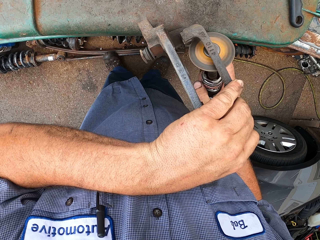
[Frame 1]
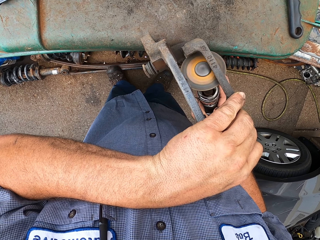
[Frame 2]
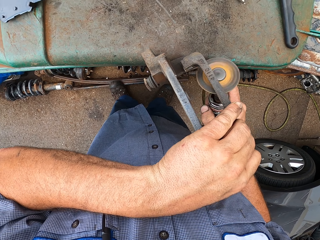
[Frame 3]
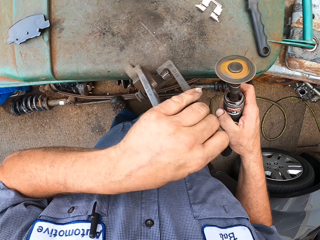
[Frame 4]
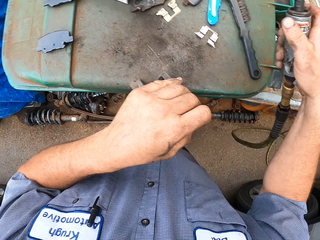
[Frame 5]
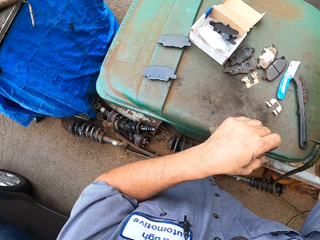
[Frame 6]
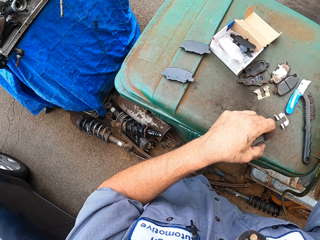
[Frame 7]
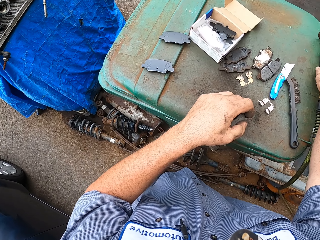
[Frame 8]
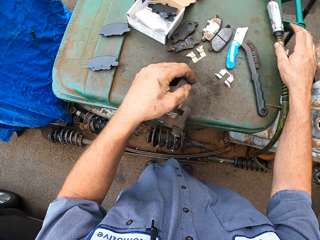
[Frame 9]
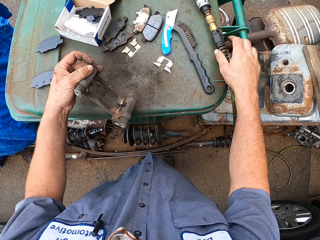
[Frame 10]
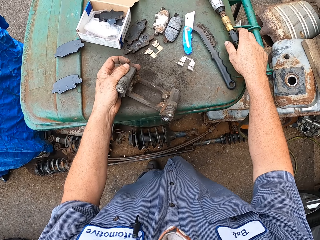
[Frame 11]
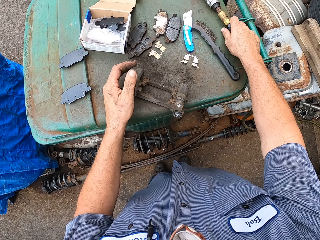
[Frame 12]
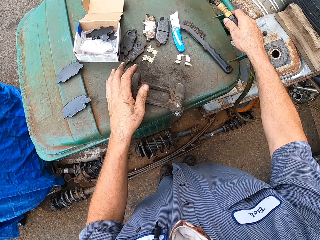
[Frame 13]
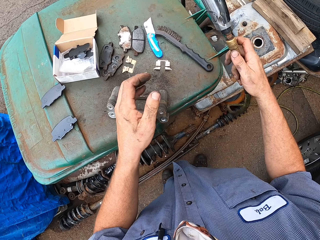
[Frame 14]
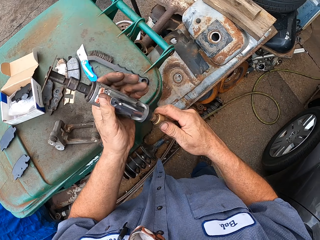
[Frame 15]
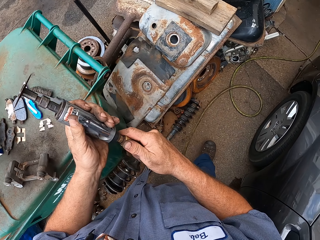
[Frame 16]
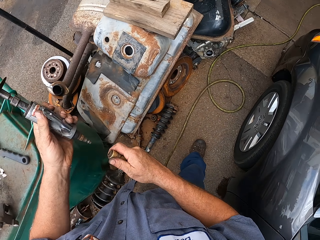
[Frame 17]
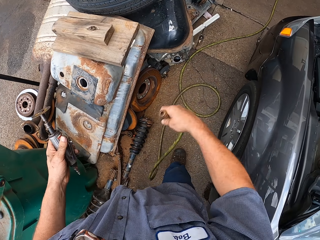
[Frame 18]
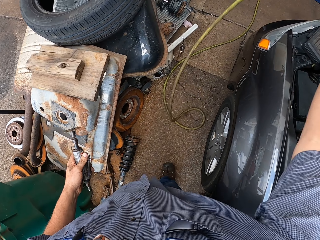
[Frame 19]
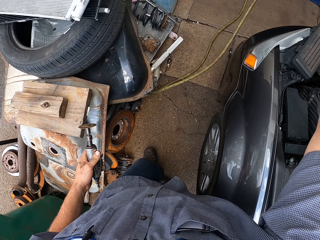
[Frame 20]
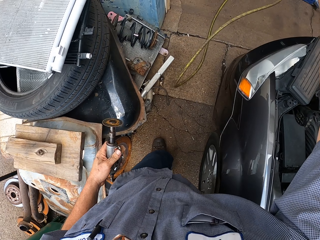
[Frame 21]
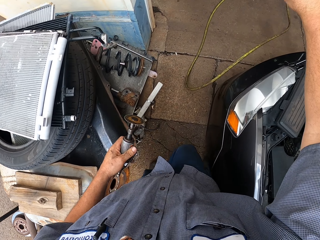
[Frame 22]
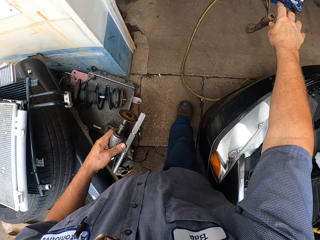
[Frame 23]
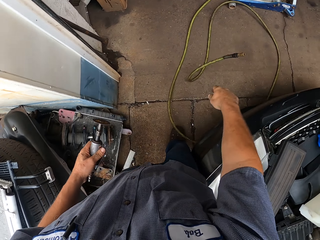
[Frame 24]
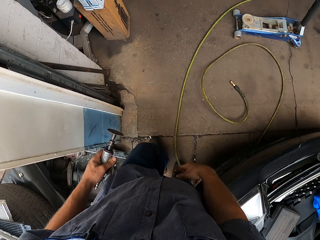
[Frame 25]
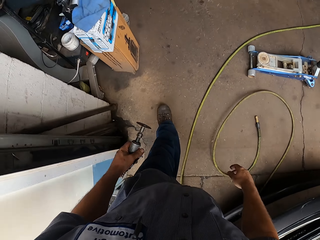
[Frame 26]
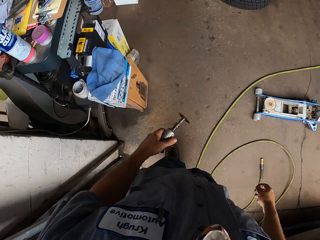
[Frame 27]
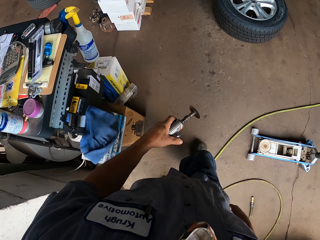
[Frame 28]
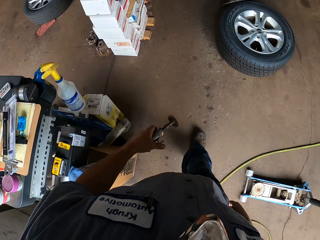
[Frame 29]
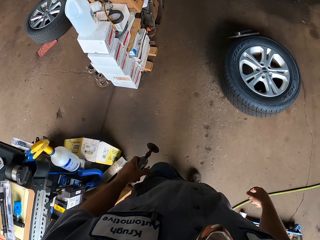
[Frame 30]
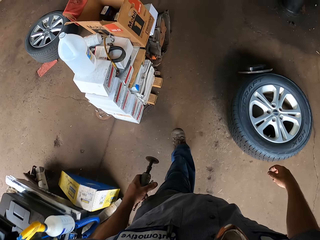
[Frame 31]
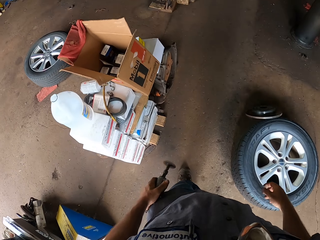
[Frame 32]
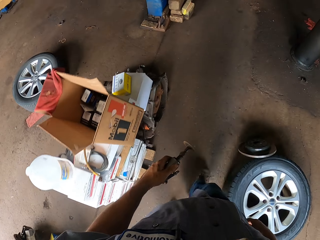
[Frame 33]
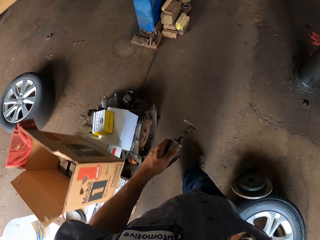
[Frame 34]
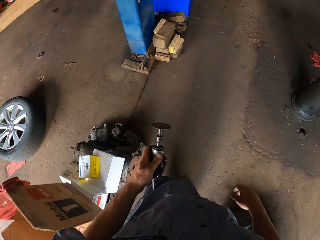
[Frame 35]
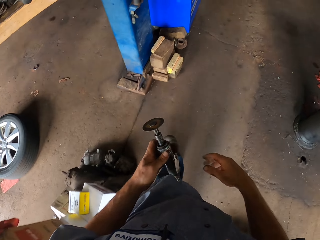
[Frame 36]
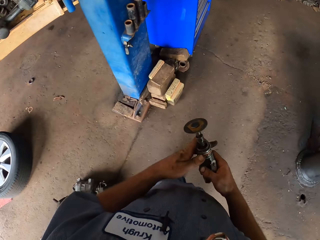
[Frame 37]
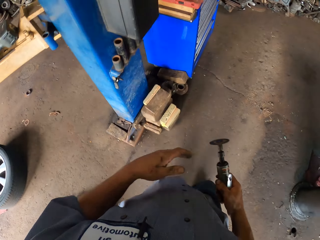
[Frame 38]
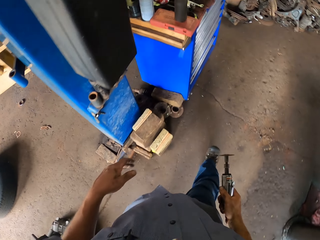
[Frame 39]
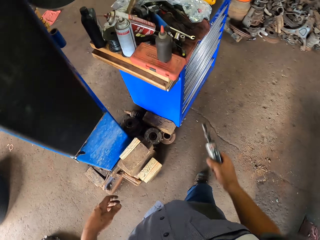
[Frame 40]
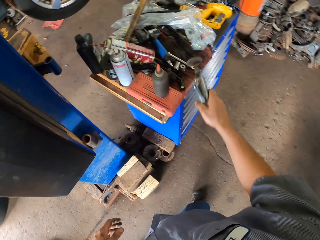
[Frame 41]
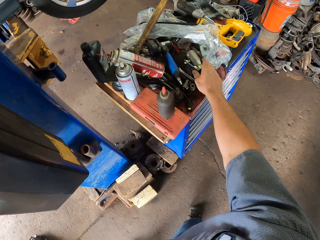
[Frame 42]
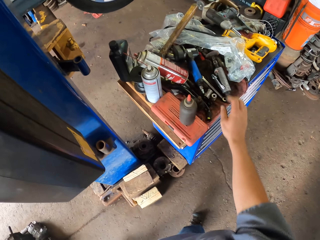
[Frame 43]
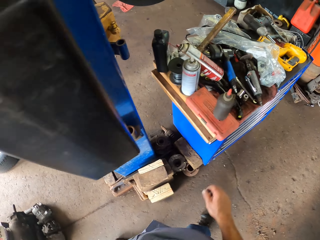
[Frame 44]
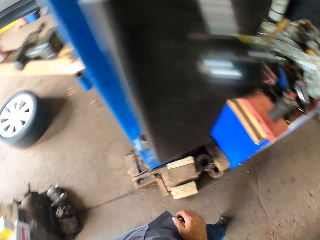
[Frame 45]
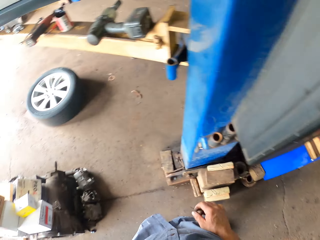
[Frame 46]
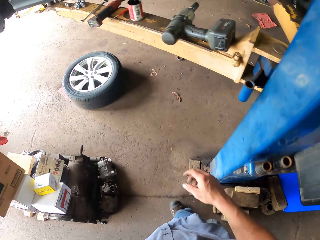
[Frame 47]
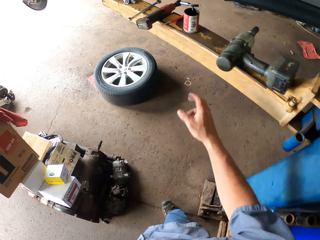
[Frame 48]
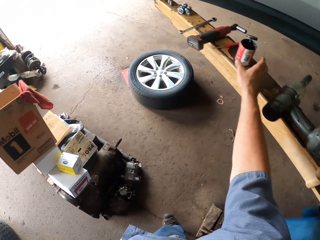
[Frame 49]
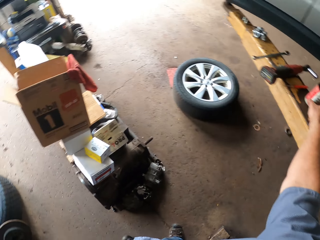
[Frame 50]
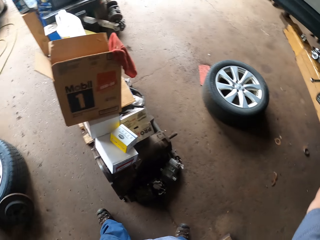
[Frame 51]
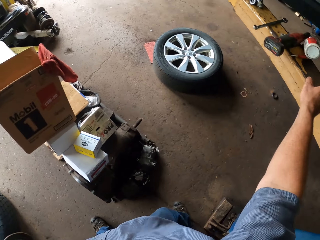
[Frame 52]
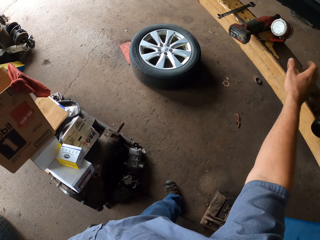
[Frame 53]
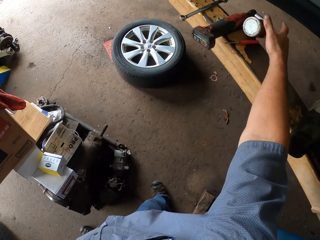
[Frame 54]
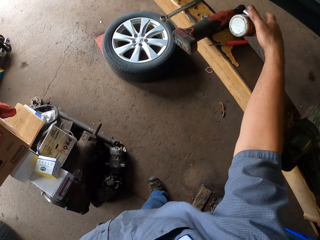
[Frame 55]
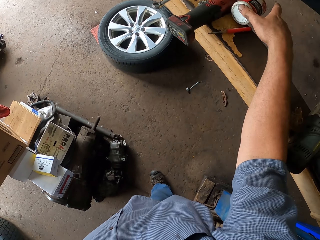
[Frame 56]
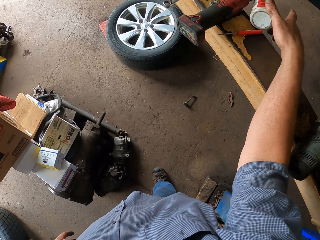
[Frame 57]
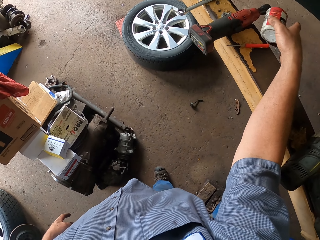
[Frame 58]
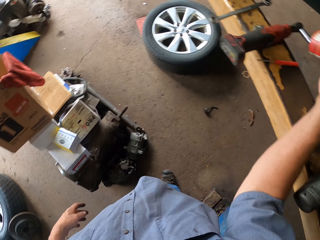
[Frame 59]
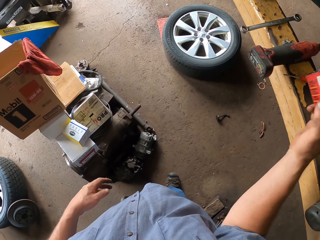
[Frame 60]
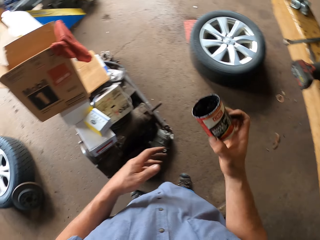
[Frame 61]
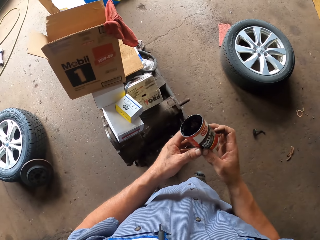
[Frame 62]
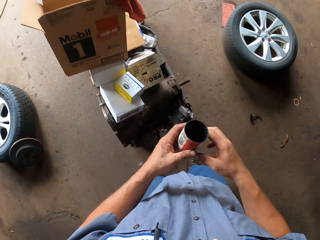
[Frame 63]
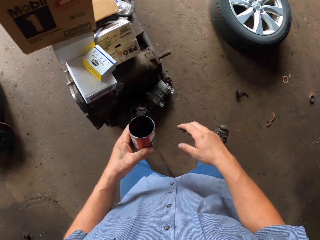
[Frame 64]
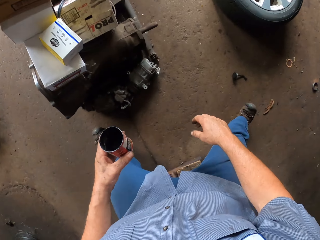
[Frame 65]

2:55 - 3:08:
The camera wearer puts the driller on the cabinet. They remove the pipe from the driller. They walk around. They put the driller on the cabinet. They pick up the tin.

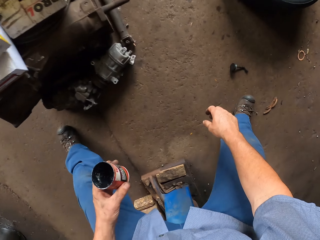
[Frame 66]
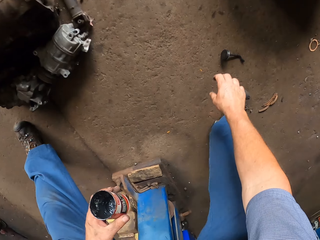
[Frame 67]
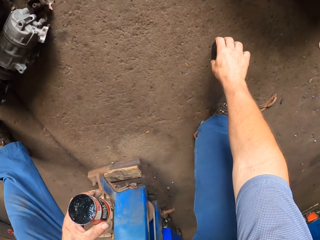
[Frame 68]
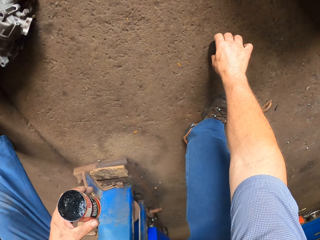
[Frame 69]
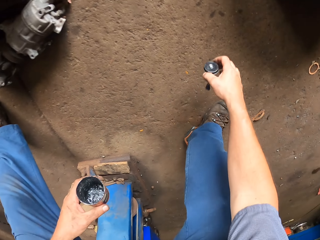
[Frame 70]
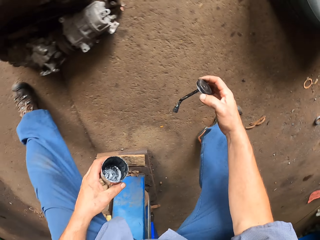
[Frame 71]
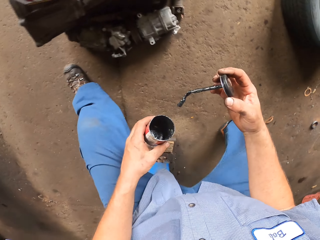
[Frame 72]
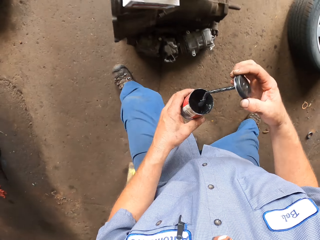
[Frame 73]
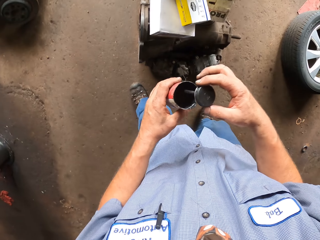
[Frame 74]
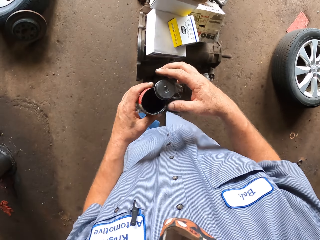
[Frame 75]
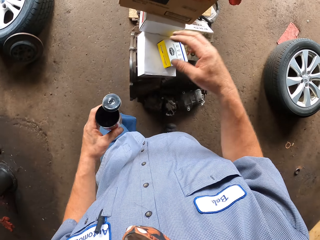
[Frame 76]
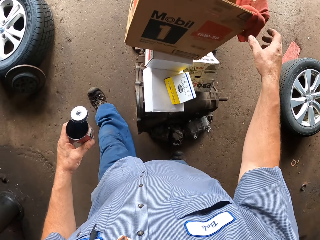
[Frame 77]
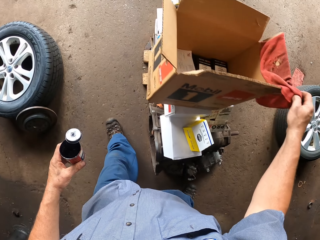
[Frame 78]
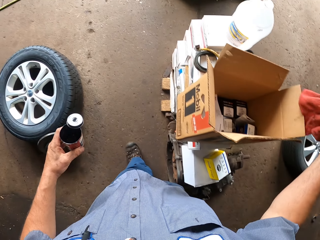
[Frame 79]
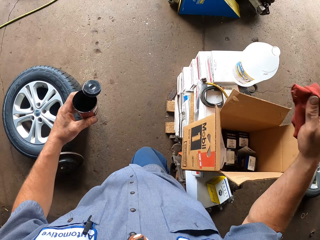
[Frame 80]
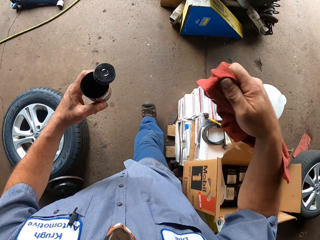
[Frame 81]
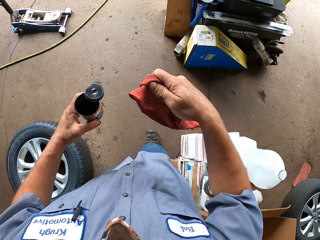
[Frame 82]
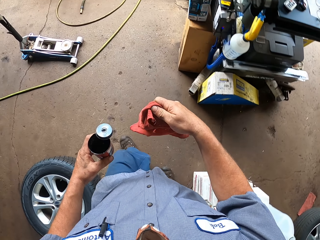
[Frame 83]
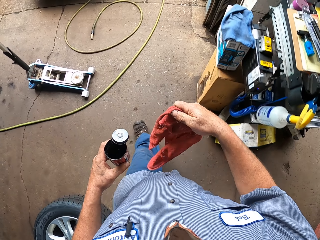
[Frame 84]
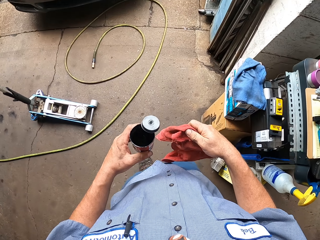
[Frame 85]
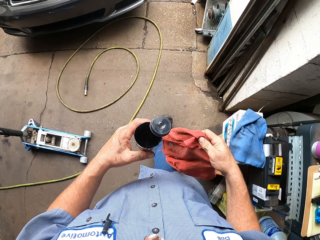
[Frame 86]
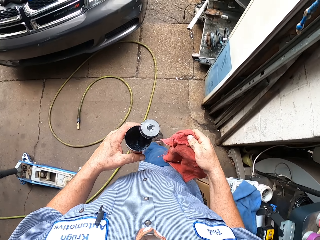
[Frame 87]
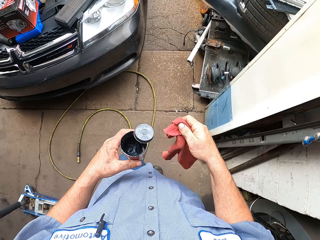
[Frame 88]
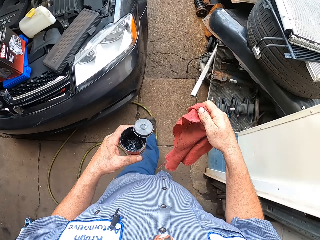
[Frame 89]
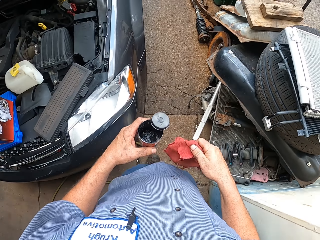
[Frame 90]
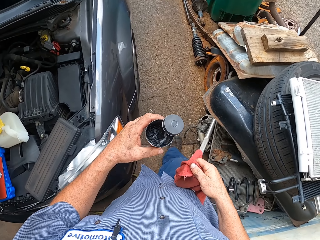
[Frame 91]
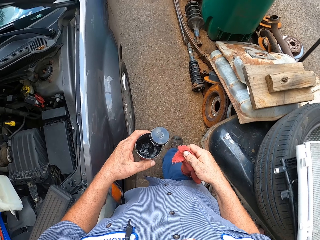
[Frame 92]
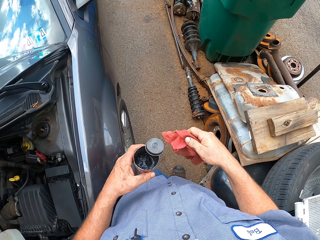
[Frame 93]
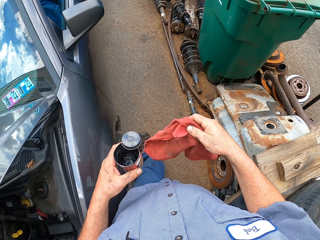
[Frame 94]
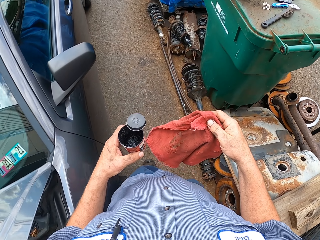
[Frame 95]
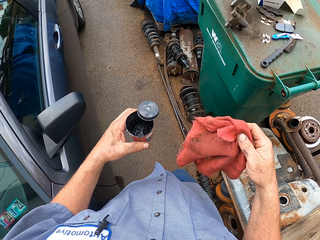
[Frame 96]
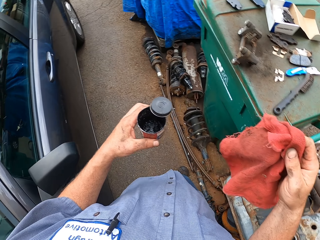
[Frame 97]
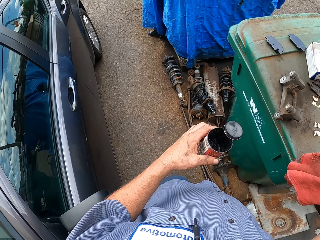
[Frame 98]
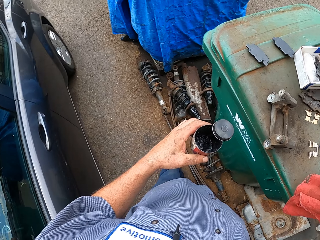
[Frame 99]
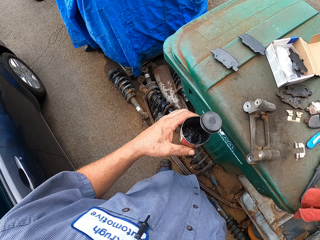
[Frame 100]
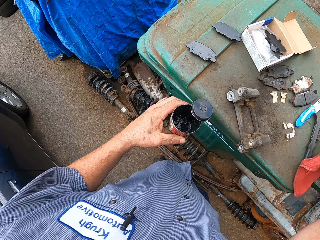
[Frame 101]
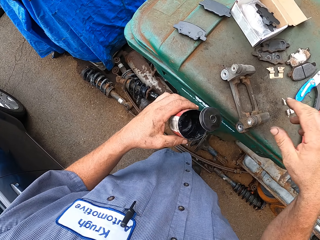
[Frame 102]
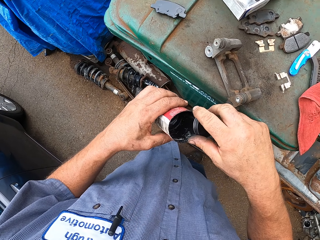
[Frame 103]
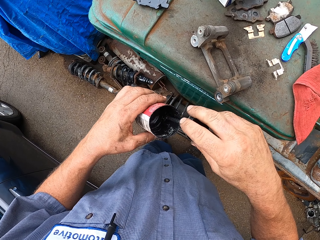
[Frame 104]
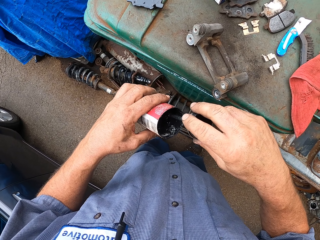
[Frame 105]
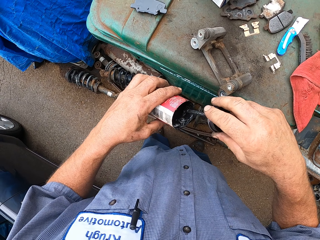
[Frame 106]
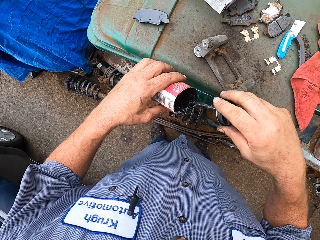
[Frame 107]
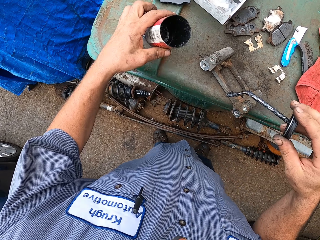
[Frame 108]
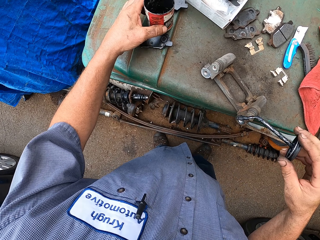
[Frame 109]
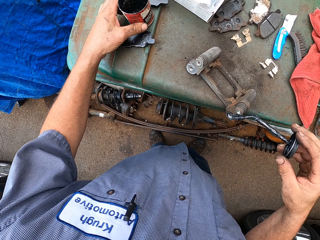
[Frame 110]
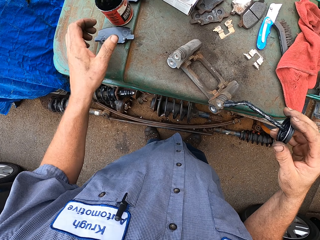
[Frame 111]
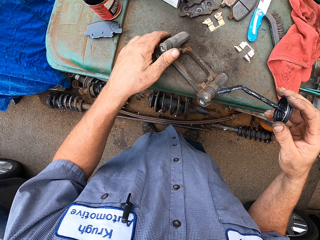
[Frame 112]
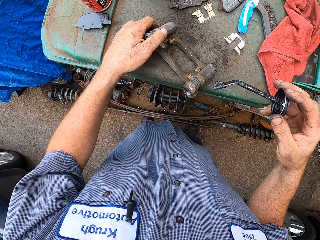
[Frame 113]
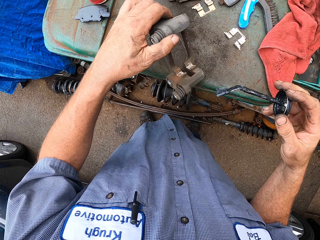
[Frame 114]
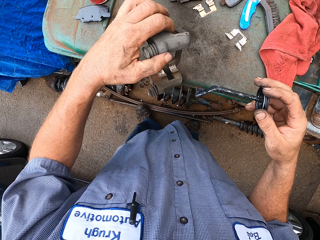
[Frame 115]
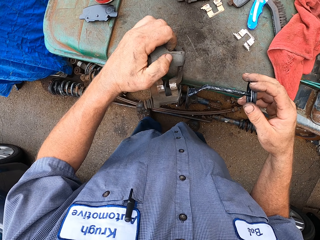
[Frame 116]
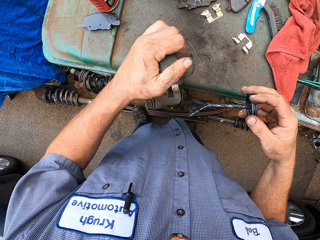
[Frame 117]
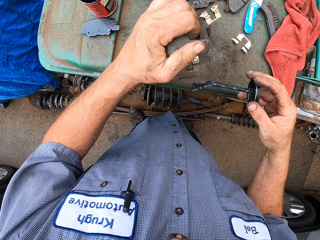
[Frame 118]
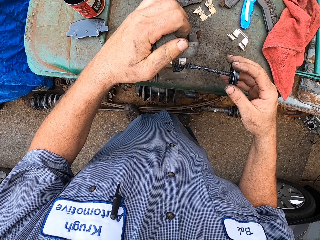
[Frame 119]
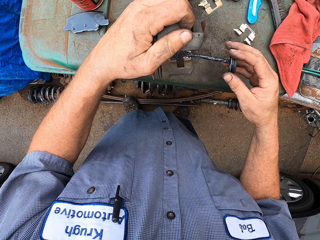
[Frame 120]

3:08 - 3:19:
The camera wearer takes the oil. They move the rag. They take the towel. They walk around. They put the rag on the bin.
